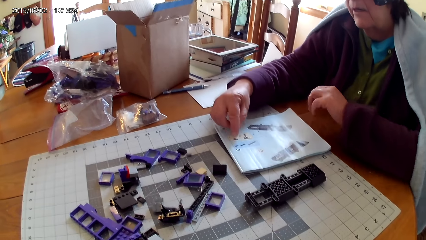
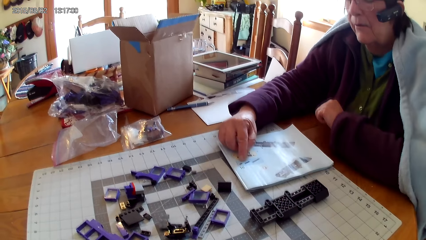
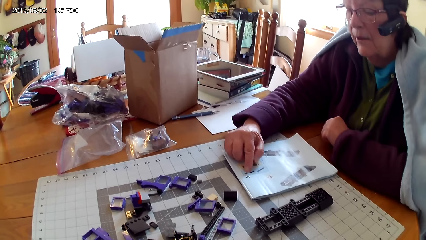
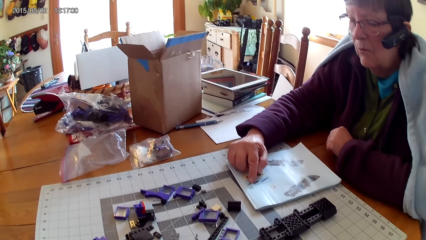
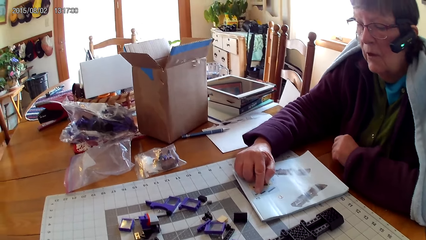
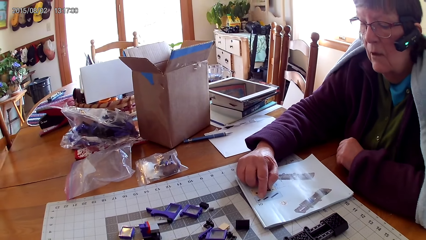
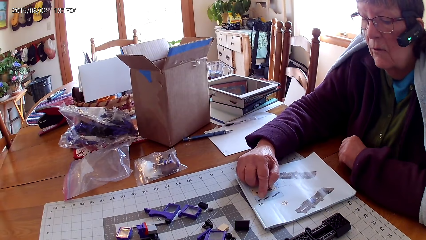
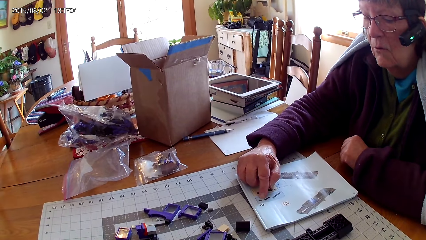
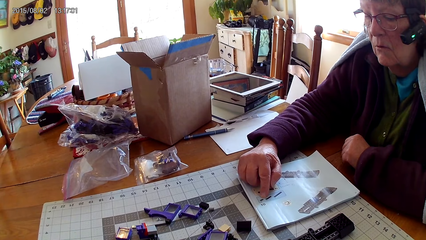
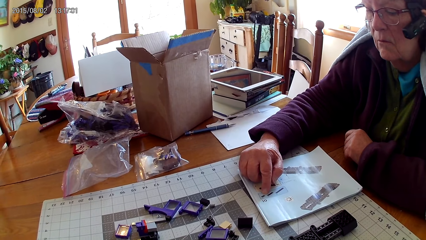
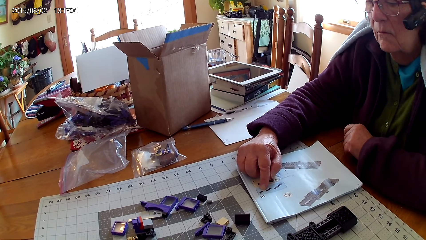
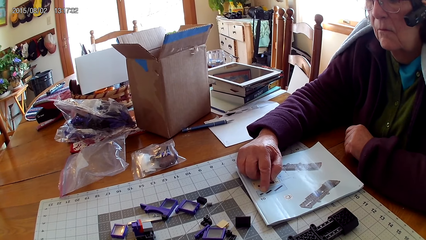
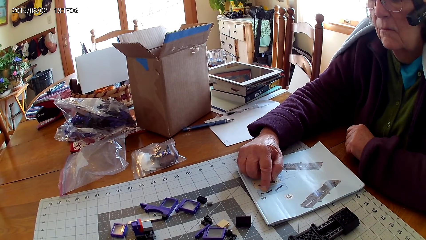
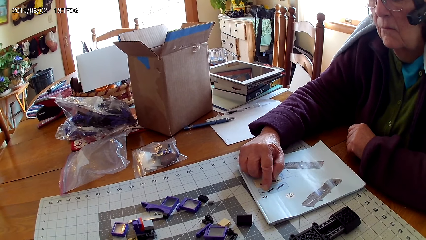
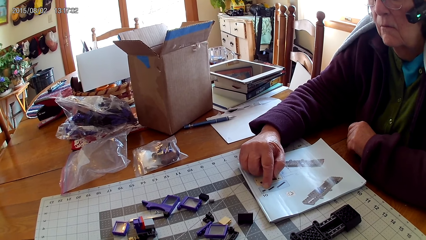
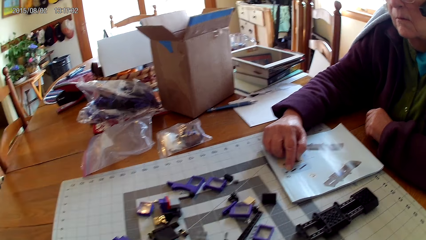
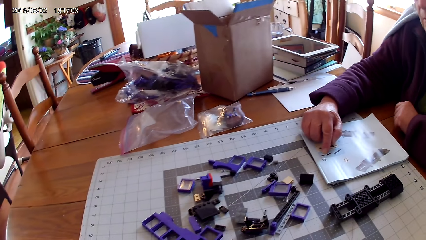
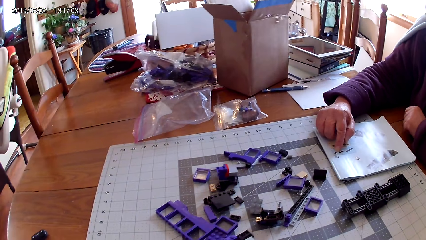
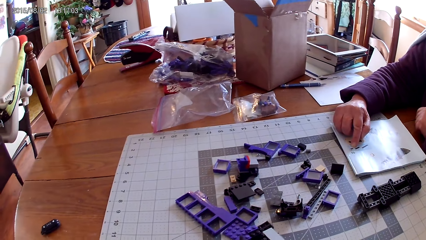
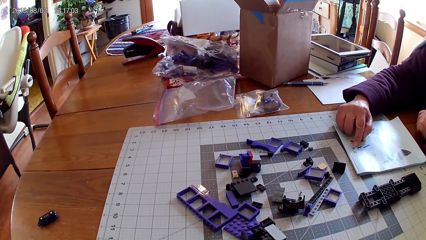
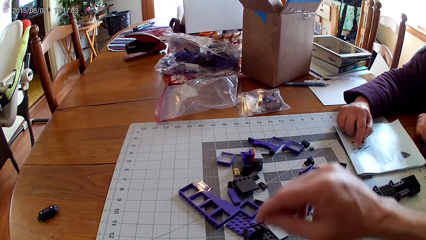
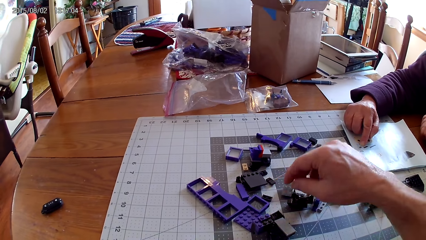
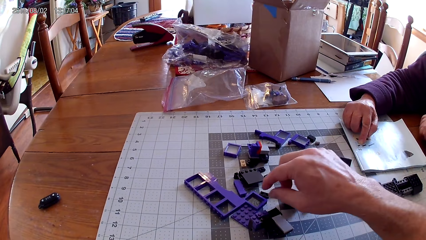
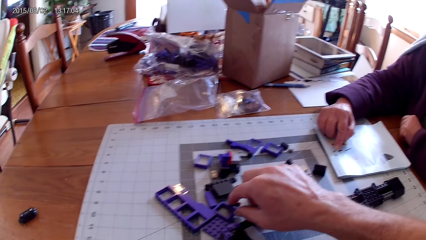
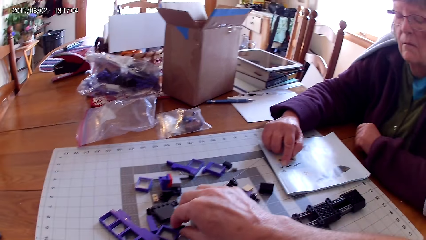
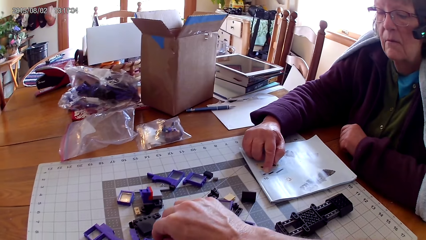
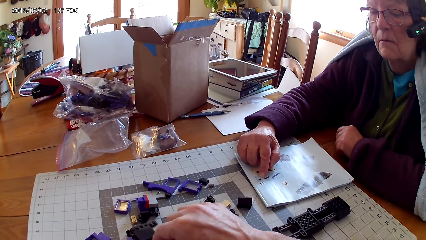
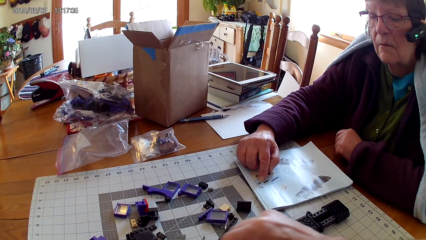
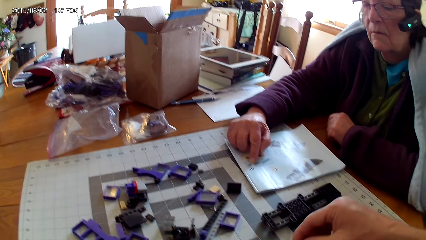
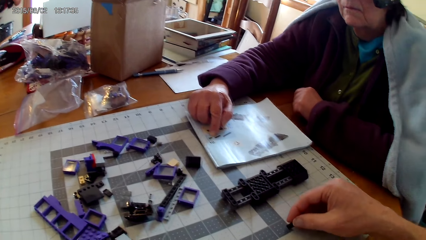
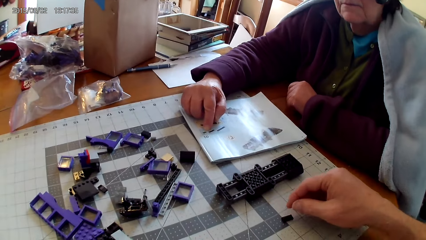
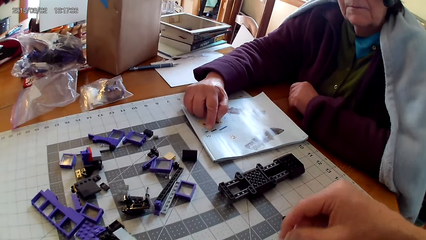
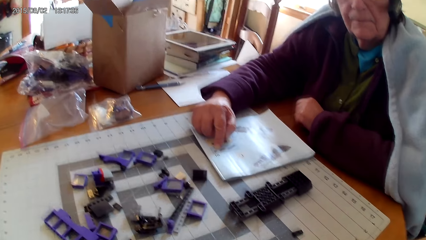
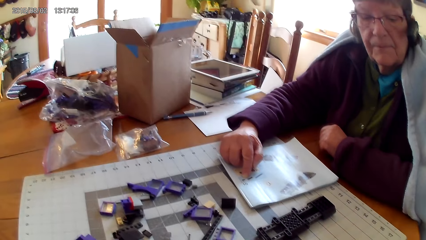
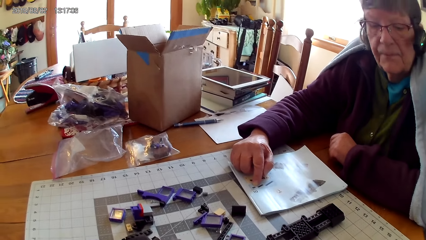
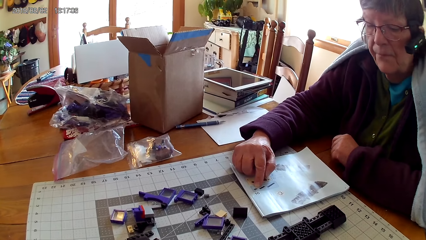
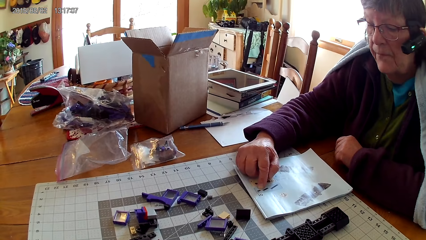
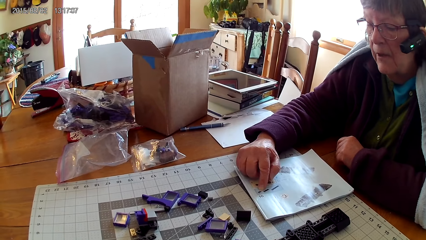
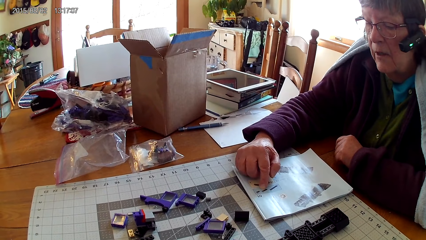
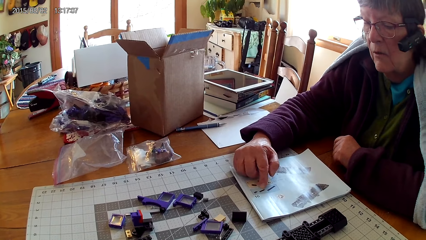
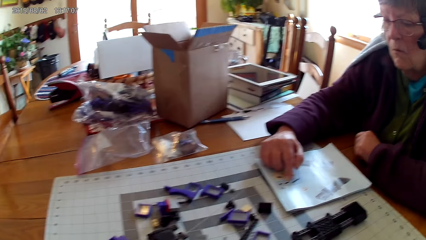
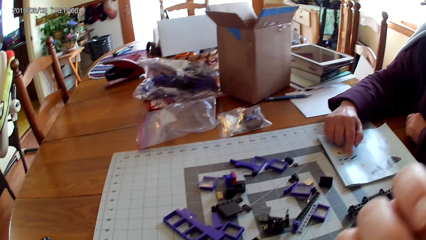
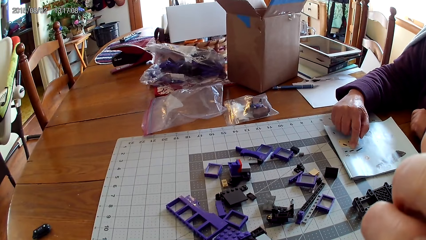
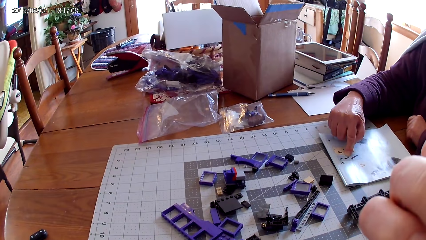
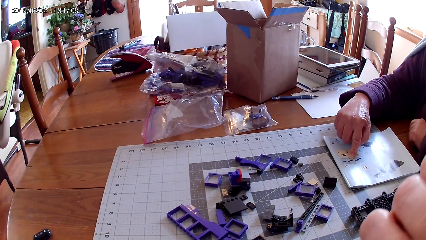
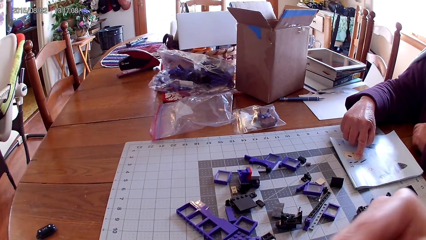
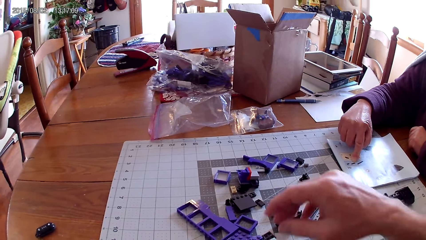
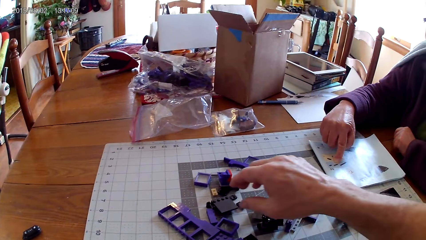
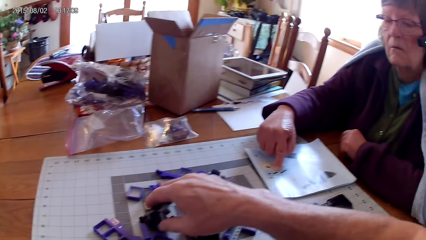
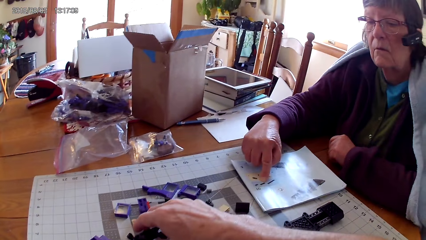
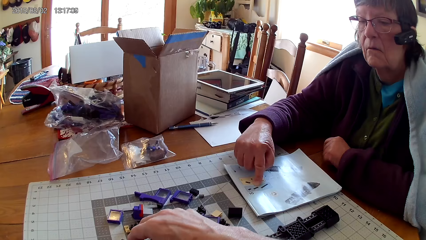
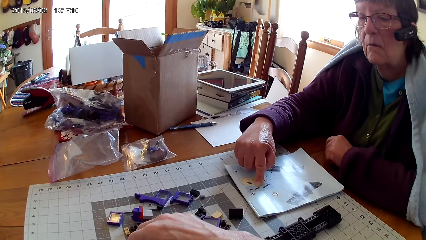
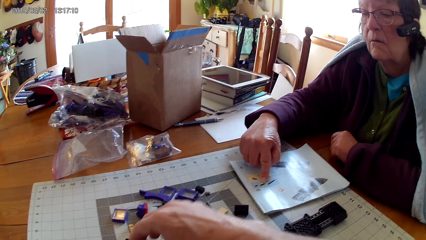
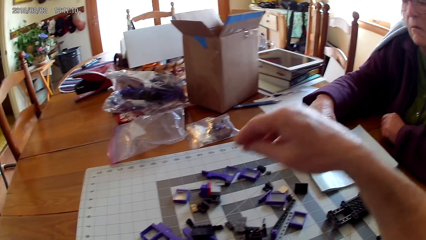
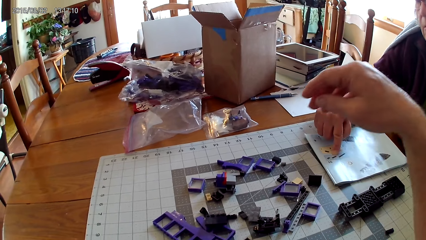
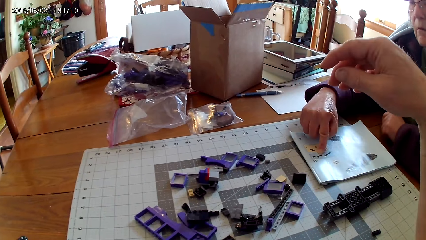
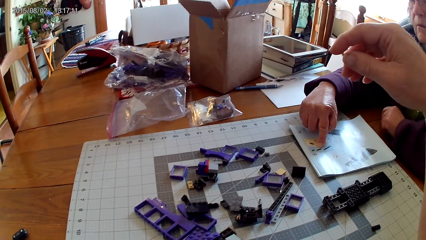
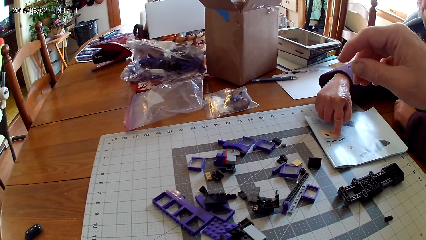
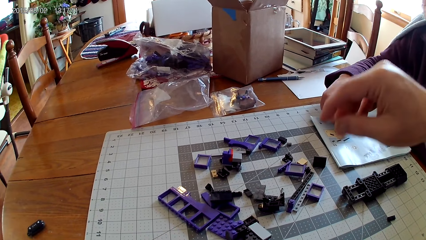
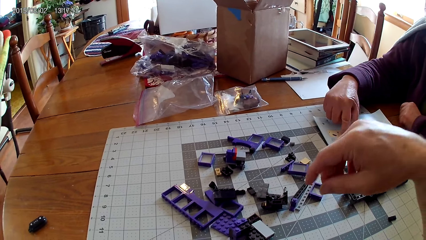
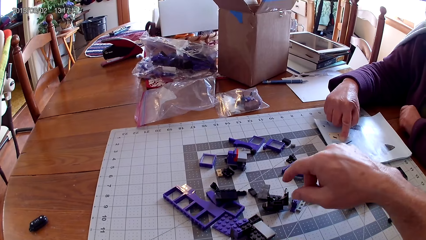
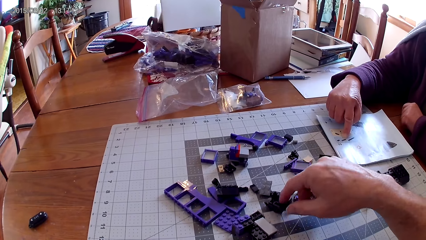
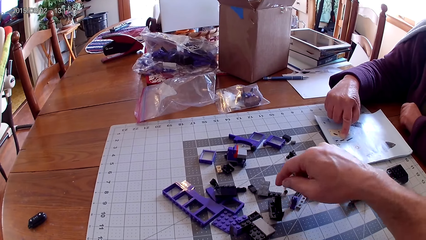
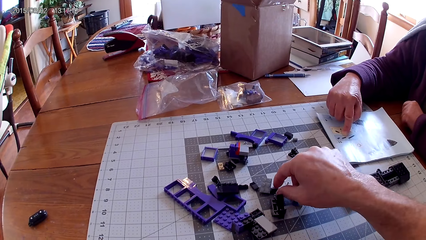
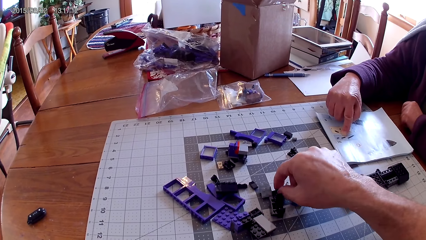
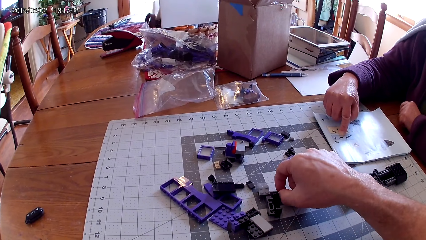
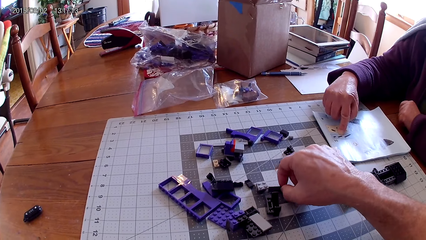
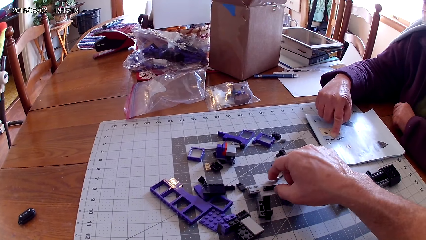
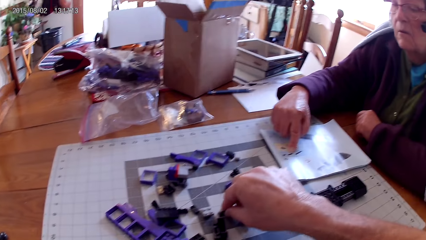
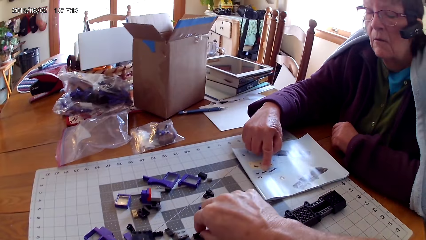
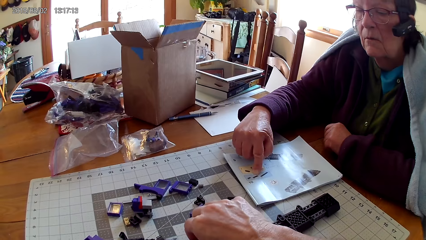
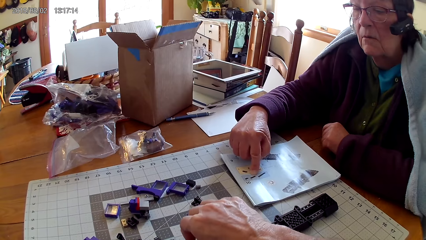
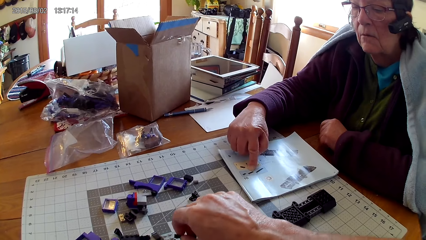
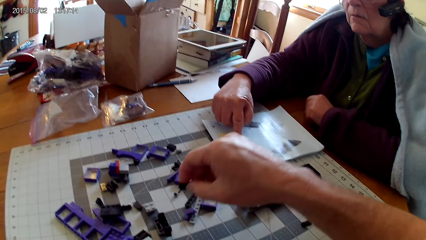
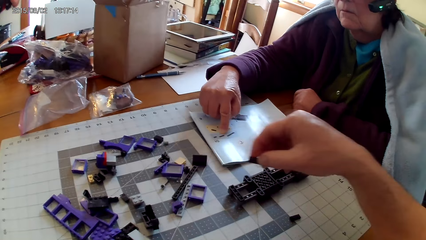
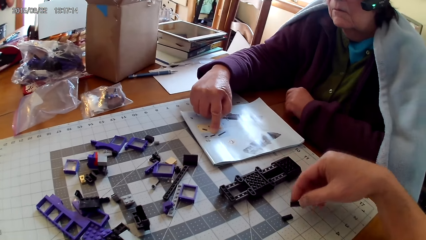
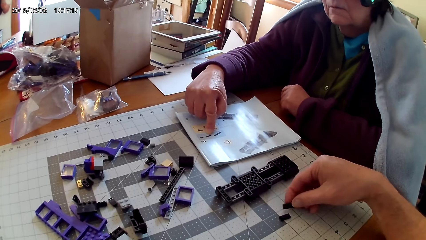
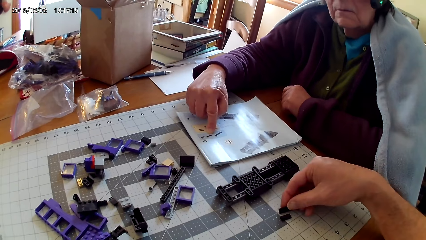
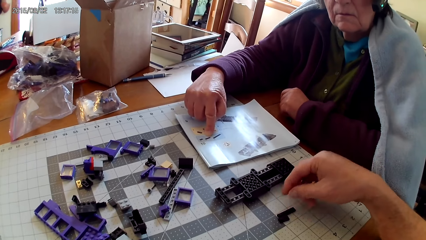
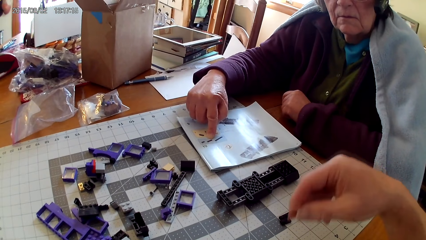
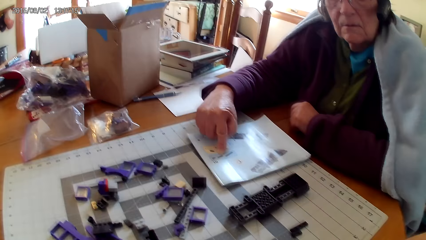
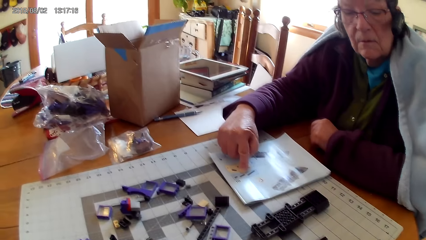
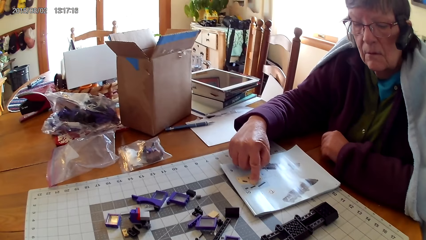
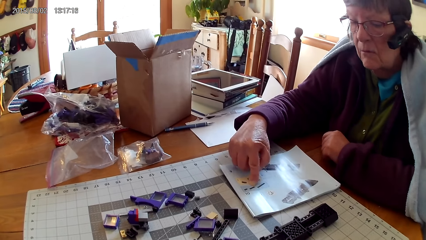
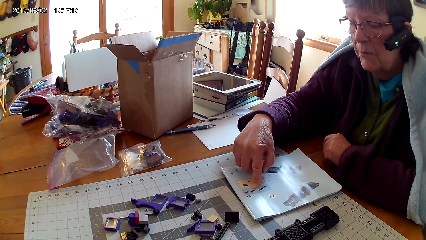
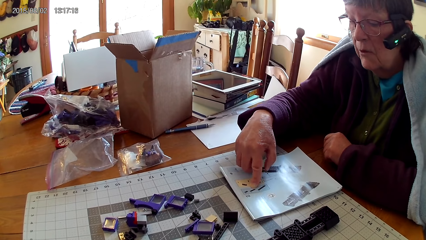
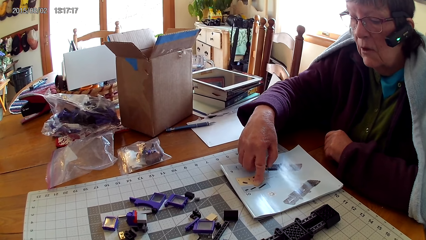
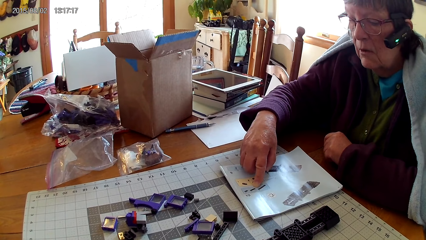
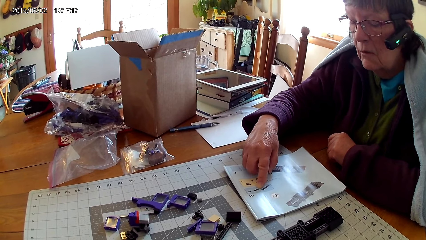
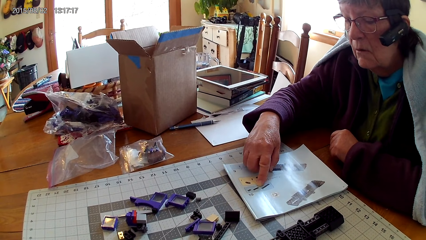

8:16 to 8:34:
A woman points at a picture in the manual book. She holds the book with her hand. The camera wearer looks around. They pick up a plastic. They touch their face. They move spare parts on the table. They raise their hand. They arrange the spare parts on the table. They place down the plastic.
